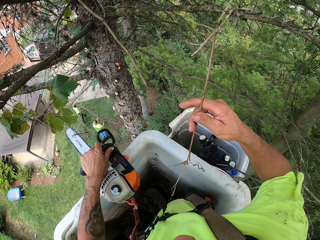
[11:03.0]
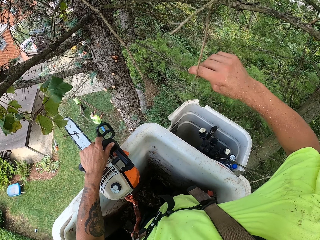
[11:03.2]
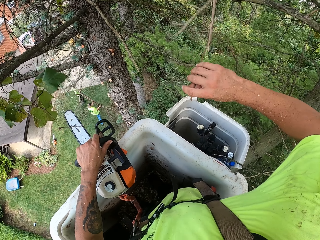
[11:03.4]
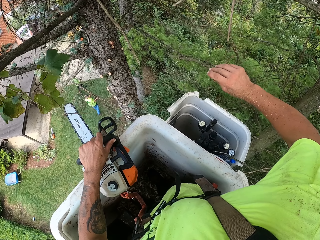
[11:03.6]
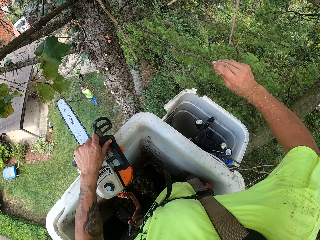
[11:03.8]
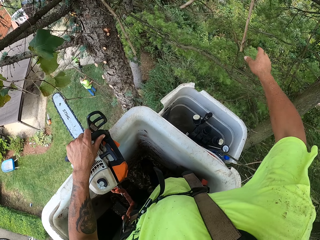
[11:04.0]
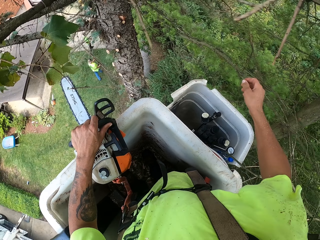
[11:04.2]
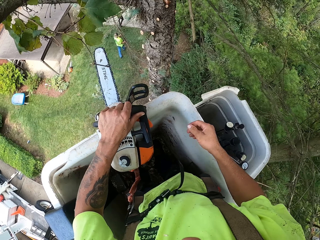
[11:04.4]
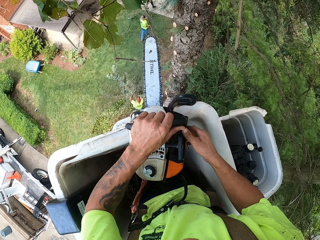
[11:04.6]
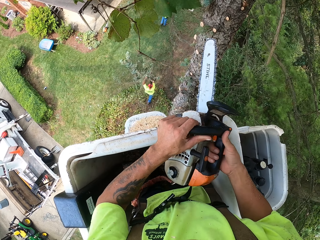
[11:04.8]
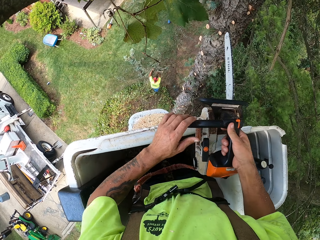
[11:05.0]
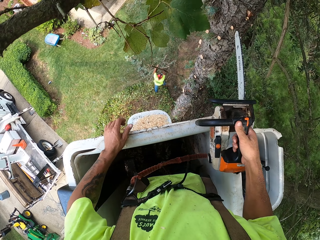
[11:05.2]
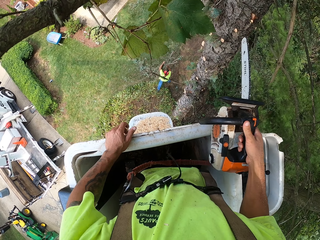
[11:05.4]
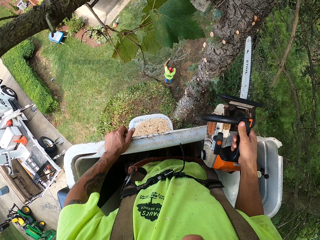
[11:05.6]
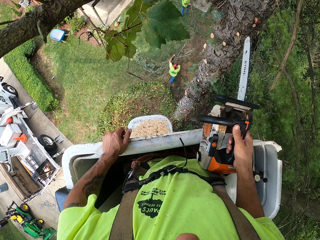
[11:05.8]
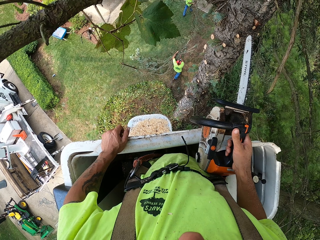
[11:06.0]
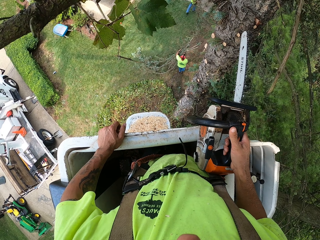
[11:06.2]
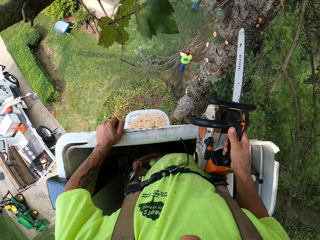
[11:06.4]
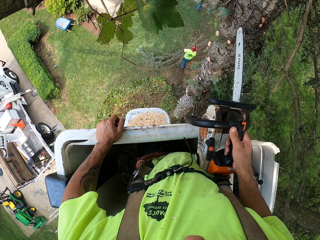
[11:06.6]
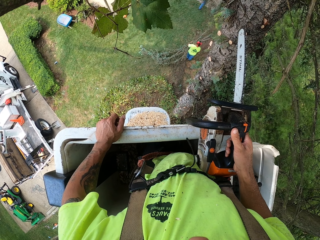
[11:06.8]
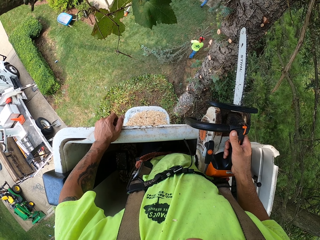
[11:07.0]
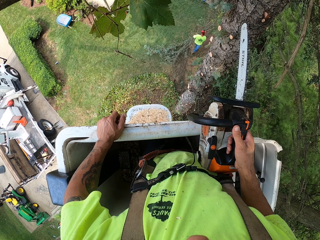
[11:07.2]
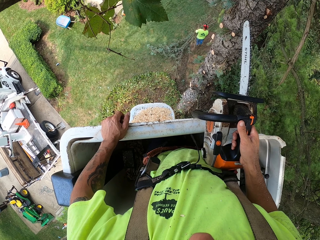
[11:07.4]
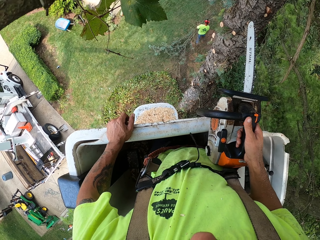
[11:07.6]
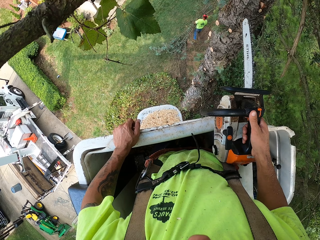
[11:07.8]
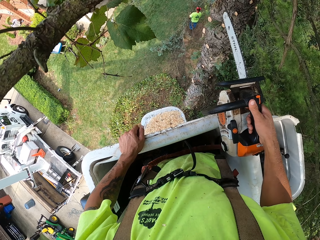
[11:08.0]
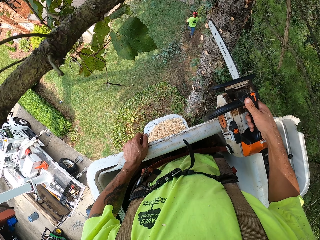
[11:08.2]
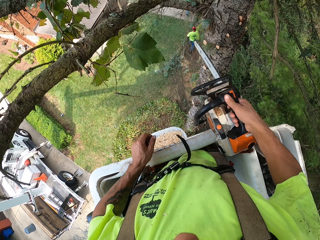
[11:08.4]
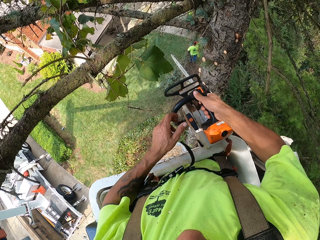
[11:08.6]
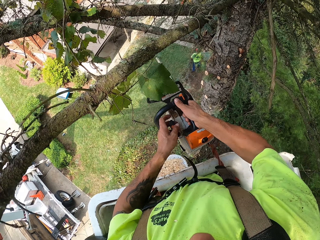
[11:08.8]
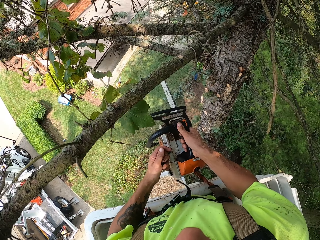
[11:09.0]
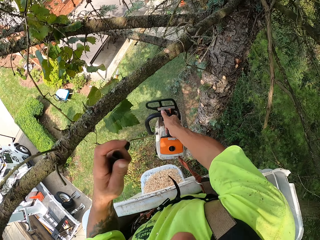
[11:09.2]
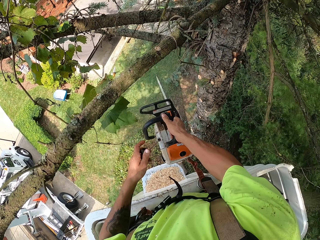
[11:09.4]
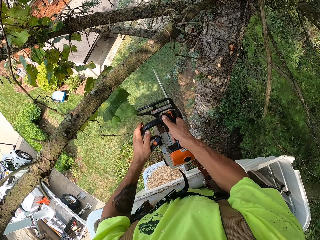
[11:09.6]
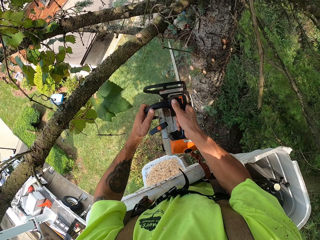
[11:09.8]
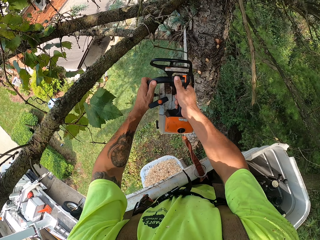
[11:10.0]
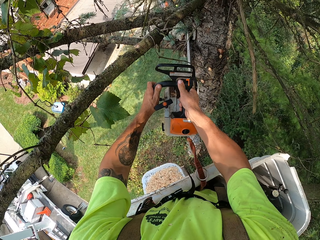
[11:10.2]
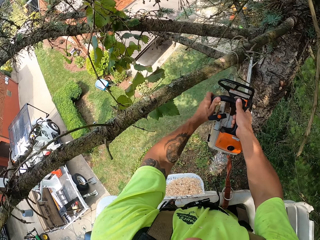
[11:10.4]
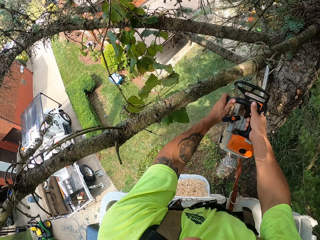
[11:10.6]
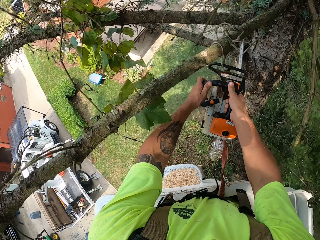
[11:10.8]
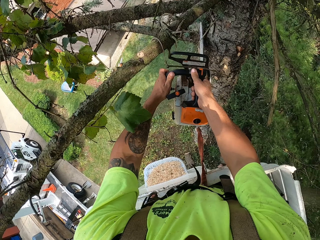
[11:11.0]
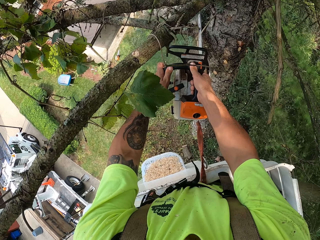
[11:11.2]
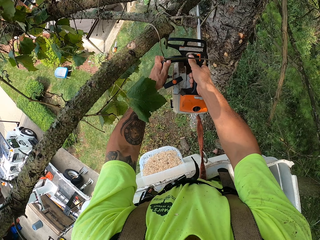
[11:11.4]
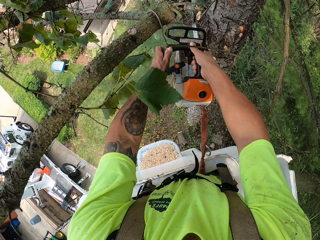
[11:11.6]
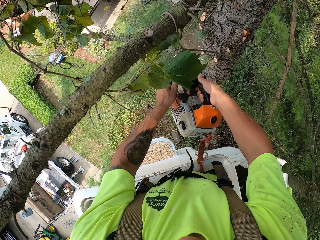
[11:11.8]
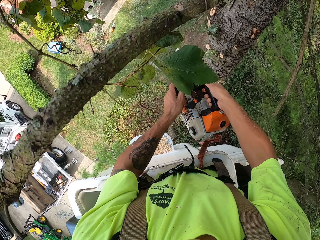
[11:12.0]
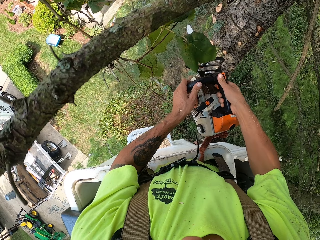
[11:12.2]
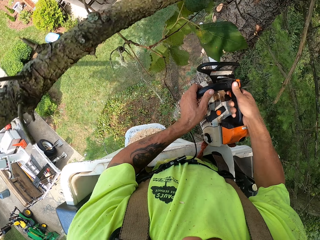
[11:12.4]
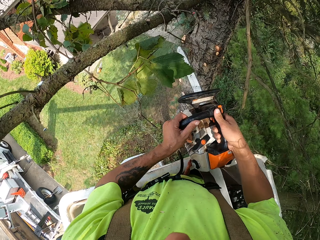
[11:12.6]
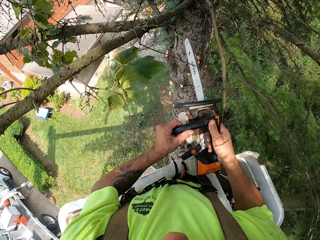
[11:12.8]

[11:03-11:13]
The camera wearer breaks a twig with his right hand. He throws the twig on the ground with his right hand. He passes the chainsaw to his right hand. He starts the chainsaw. He pulls the starter cord of the chainsaw with his left hand. He cuts a branch from the tree with the chainsaw in both hands.

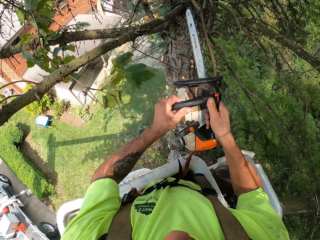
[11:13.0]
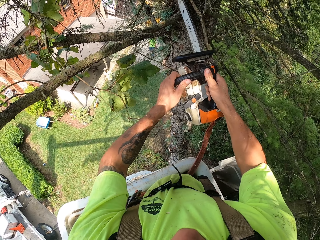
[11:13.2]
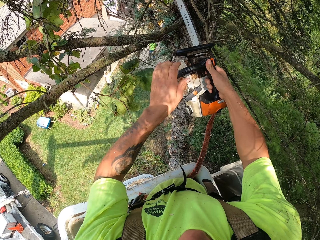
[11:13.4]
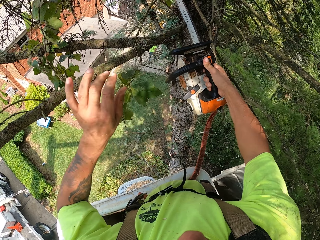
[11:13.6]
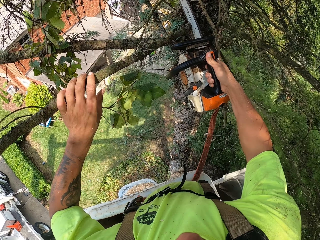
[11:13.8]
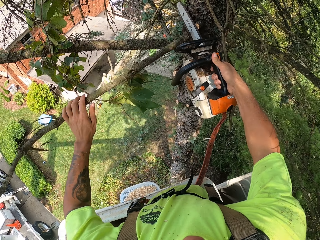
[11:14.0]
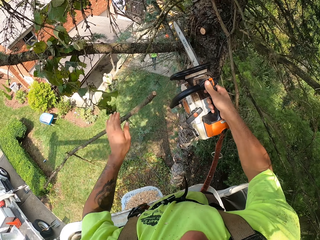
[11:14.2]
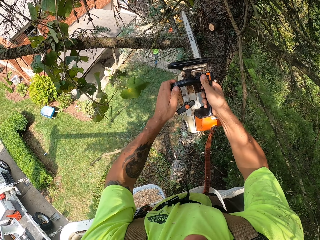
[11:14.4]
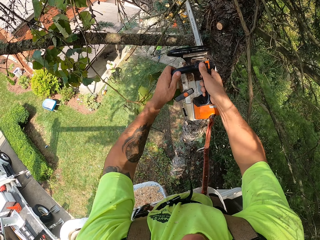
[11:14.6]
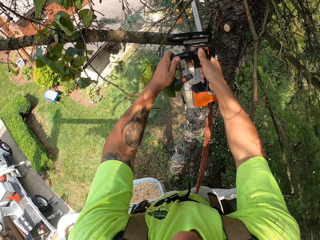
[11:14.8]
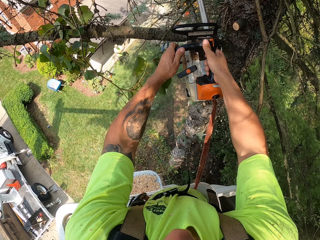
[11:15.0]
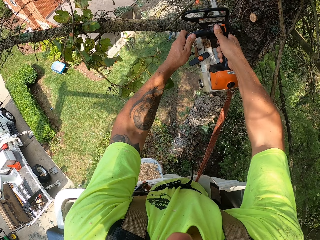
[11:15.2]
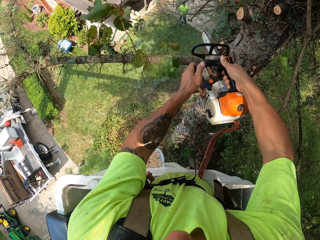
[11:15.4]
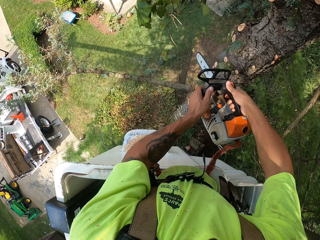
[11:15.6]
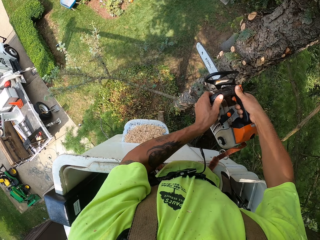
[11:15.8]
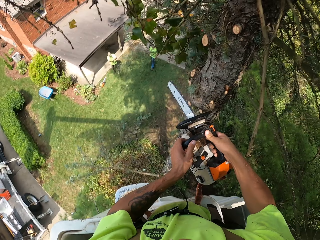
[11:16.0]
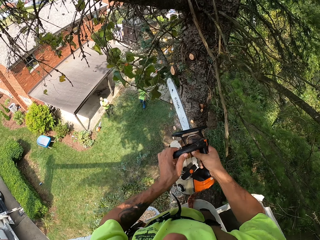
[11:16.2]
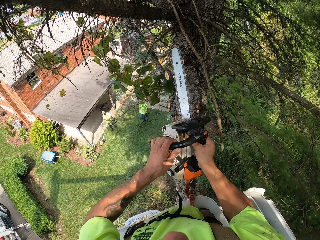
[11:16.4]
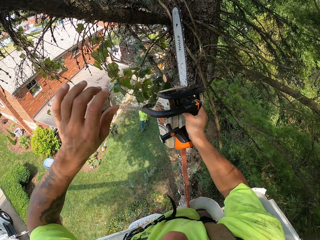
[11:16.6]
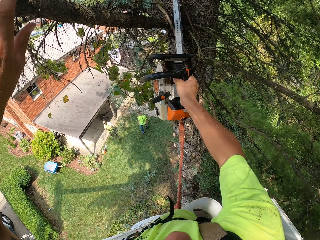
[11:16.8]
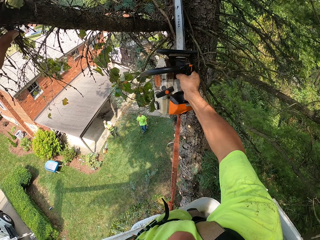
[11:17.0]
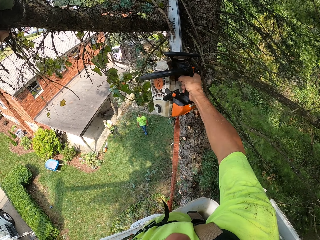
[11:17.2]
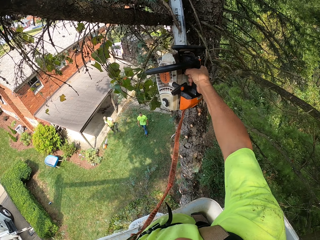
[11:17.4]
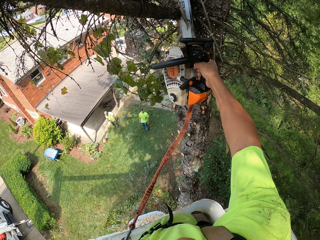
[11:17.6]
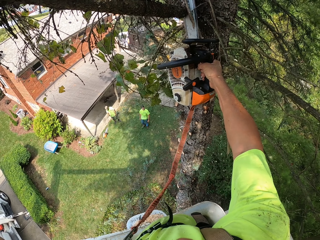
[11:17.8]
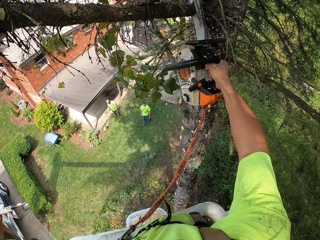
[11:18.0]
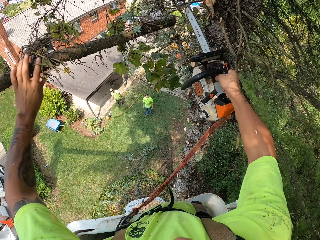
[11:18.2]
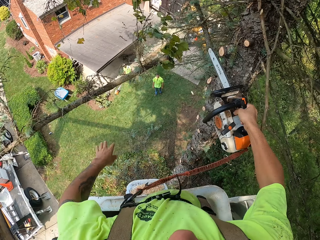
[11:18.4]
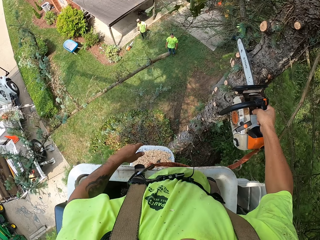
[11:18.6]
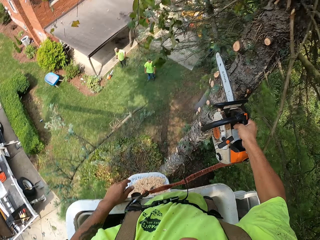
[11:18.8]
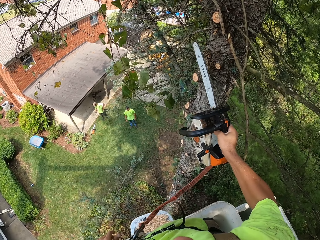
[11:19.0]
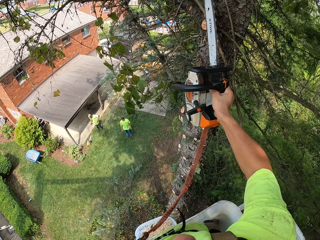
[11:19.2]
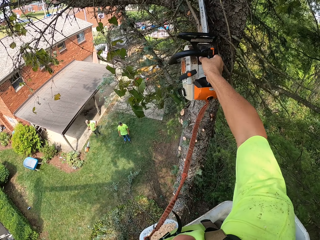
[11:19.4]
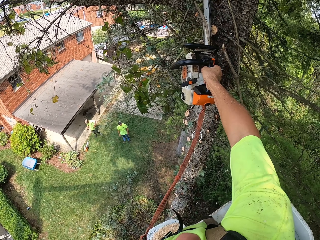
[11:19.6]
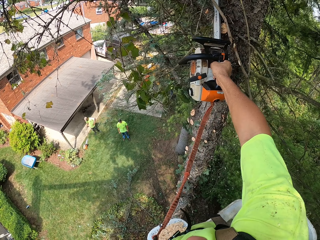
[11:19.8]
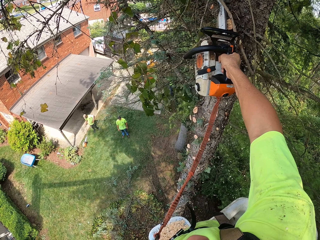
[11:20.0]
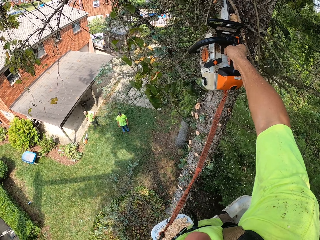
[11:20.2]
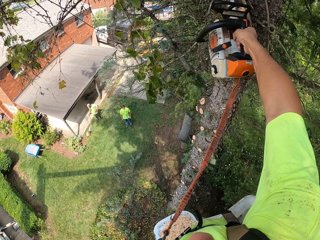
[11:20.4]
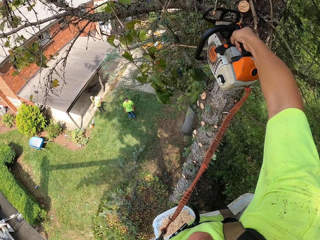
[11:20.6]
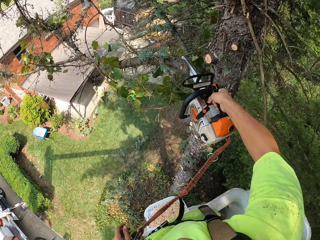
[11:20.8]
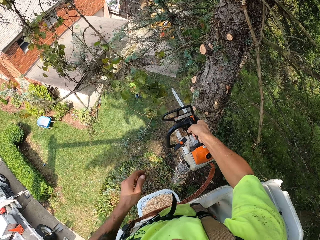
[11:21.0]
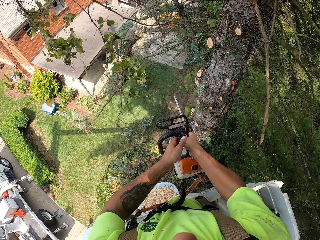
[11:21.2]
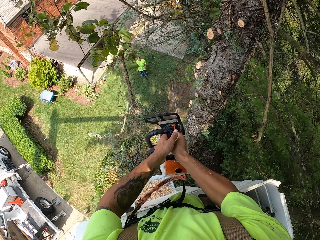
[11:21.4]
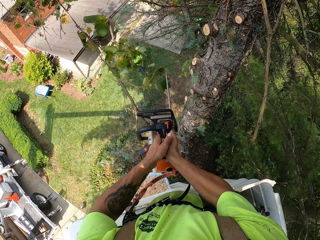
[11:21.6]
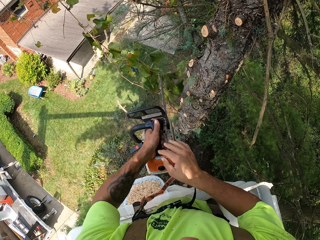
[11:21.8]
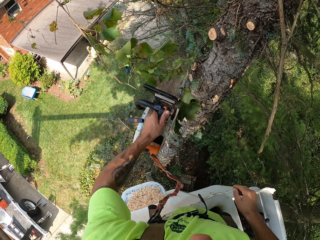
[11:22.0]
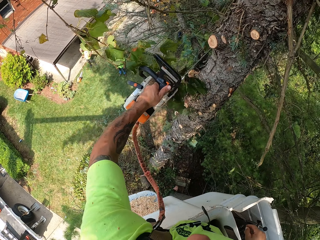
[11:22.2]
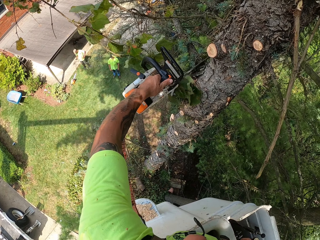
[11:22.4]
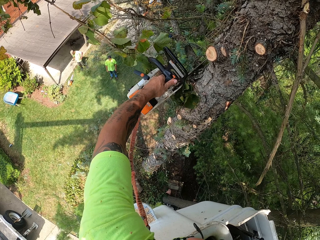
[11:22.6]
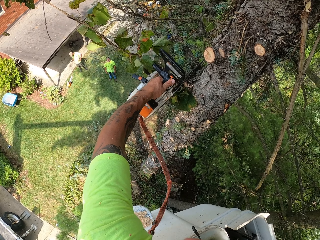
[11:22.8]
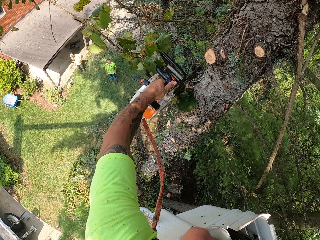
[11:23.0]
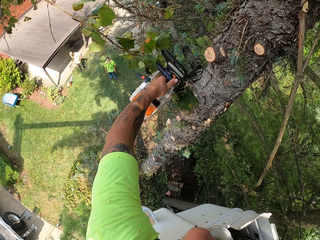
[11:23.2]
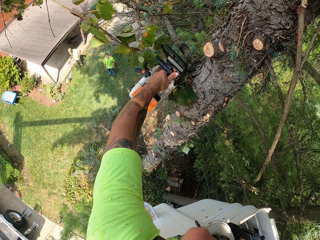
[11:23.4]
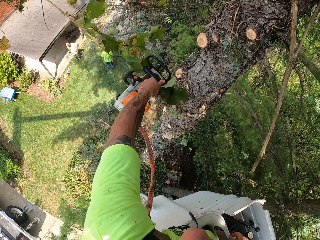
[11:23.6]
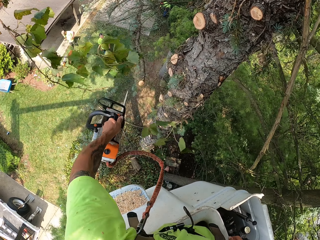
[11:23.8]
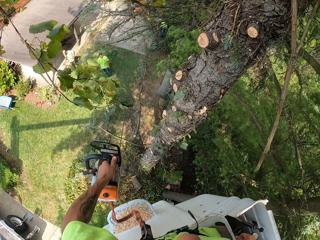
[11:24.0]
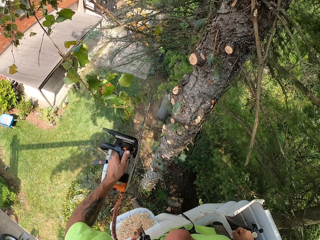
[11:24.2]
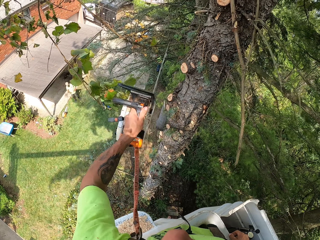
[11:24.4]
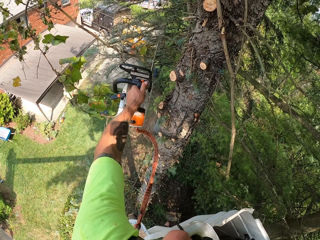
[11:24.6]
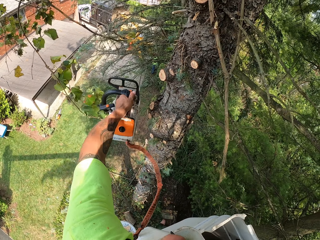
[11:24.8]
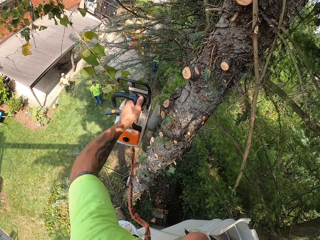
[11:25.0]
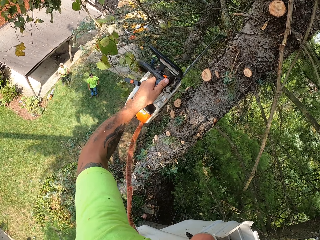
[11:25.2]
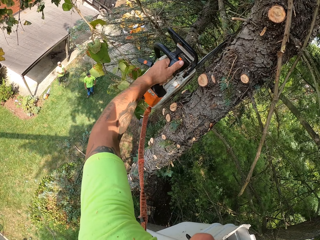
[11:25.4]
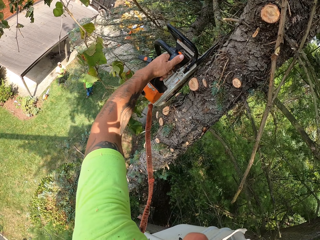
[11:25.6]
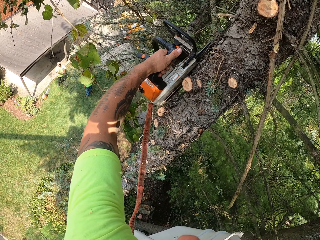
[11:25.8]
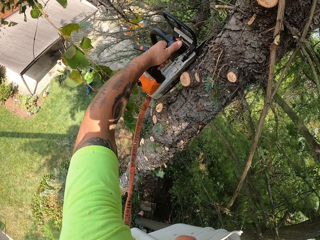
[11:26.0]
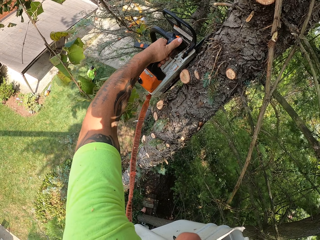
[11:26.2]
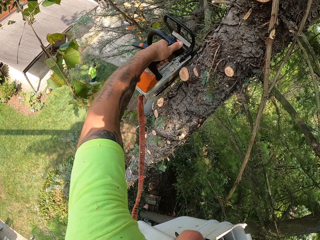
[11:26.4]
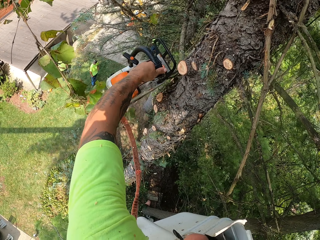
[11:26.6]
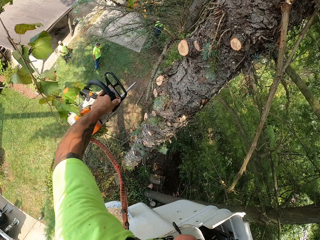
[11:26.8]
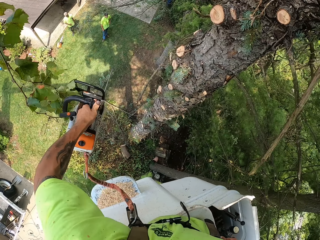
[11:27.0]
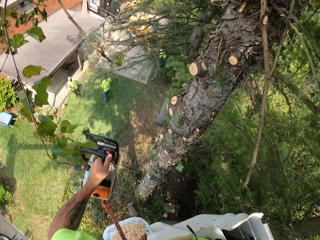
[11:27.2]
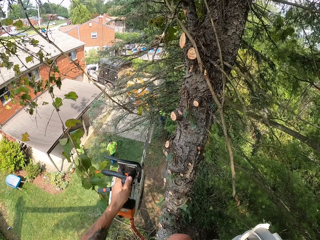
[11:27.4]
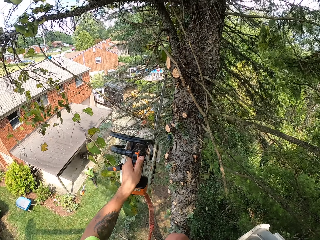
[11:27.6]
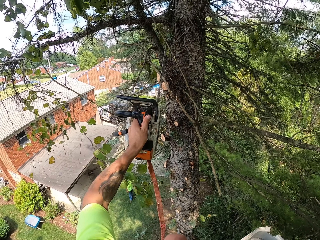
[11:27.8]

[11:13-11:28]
The camera wearer cuts off a branch from the tree with the chainsaw in his right hand. He grabs the branch from the tree with his left hand. He cuts off a branch from the tree with the chainsaw in both hands. He cuts off the branch from the tree with the chainsaw in his right hand. He grabs a branch from the tree with his left hand. He cuts off a branch from the tree with the chainsaw in his right hand. He passes the chainsaw to his left hand. He cuts off a branch from the tree with the chainsaw in his left hand. He cuts a twig with the chainsaw in his left hand. He cuts off a branch from the tree with the chainsaw in his left hand.
